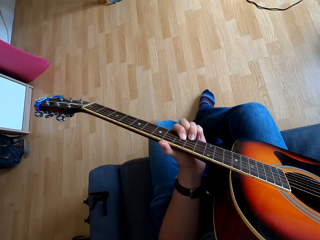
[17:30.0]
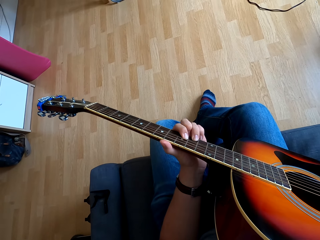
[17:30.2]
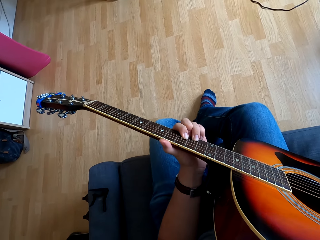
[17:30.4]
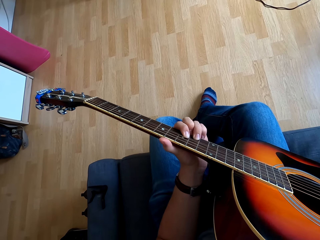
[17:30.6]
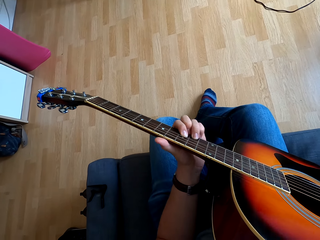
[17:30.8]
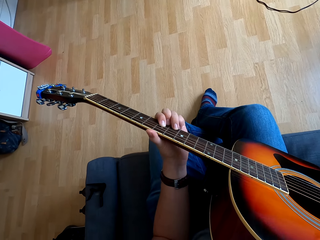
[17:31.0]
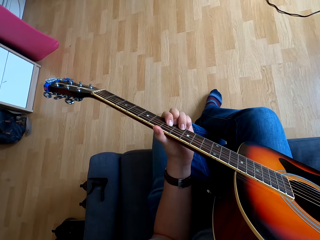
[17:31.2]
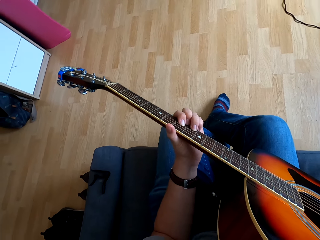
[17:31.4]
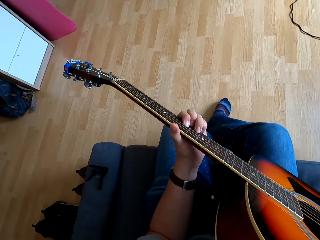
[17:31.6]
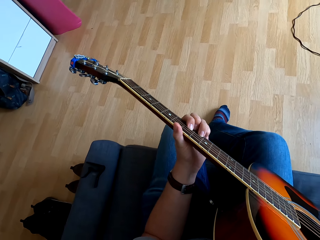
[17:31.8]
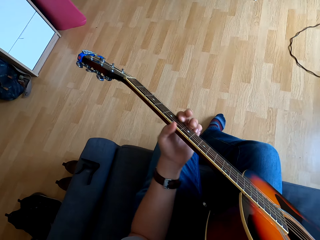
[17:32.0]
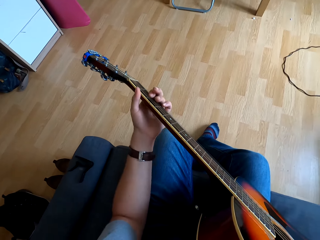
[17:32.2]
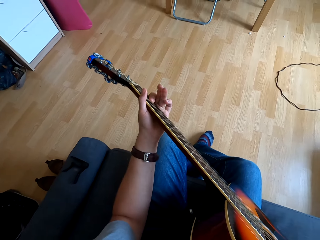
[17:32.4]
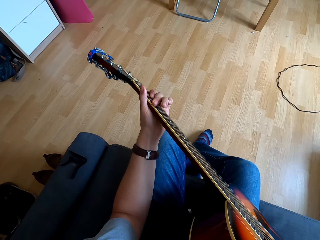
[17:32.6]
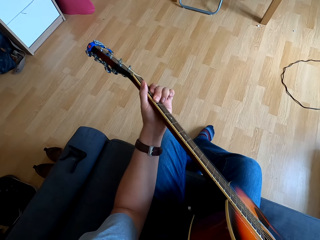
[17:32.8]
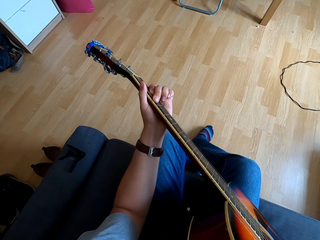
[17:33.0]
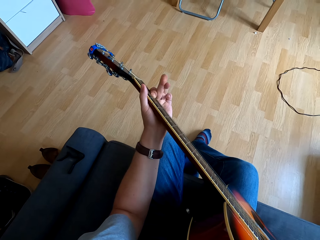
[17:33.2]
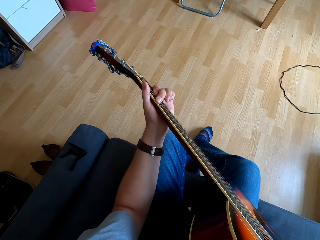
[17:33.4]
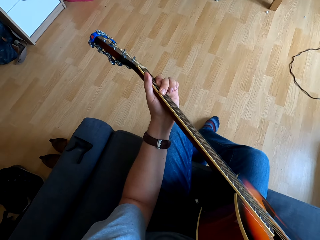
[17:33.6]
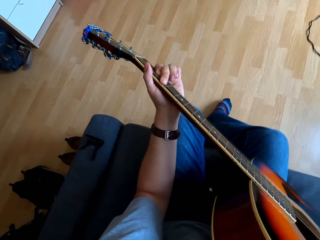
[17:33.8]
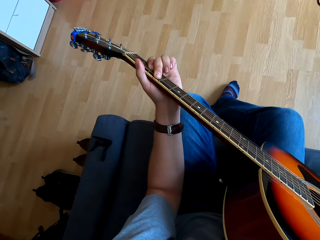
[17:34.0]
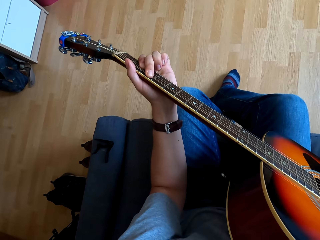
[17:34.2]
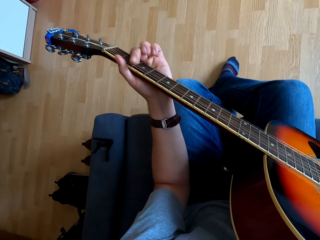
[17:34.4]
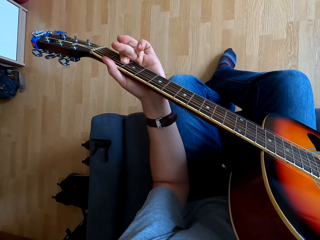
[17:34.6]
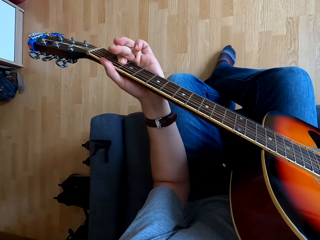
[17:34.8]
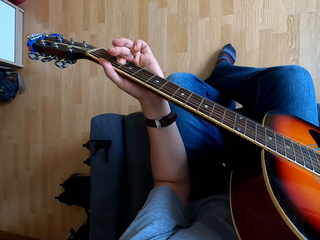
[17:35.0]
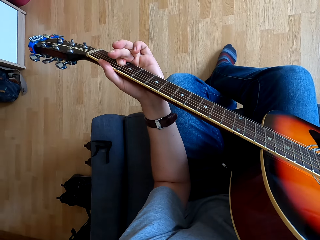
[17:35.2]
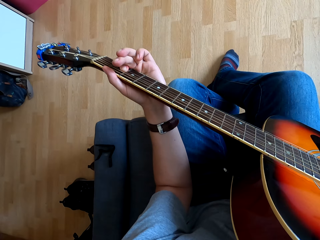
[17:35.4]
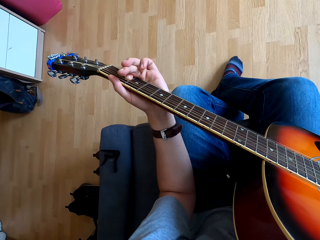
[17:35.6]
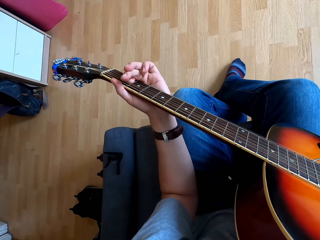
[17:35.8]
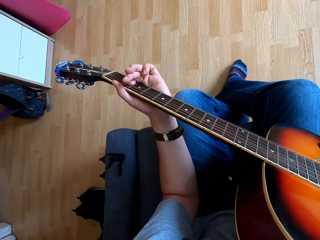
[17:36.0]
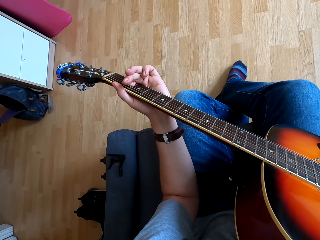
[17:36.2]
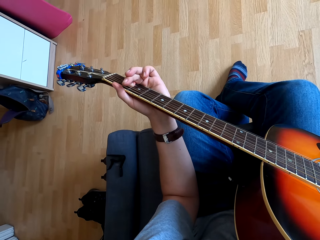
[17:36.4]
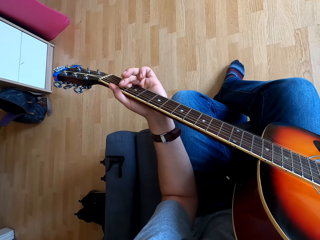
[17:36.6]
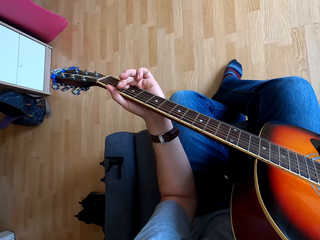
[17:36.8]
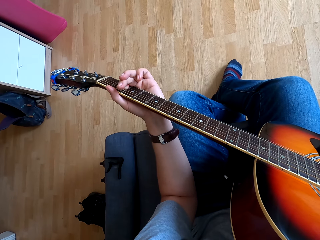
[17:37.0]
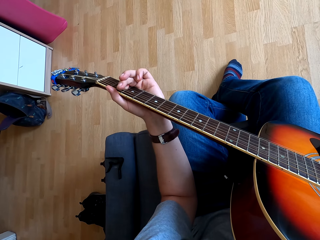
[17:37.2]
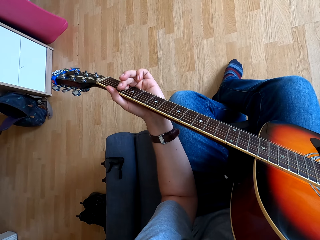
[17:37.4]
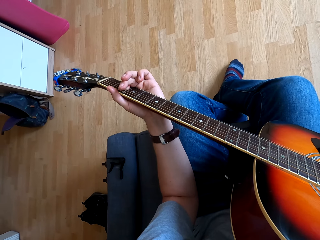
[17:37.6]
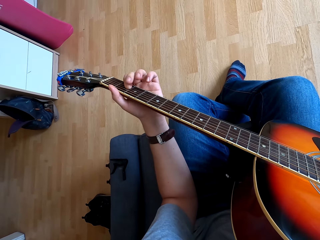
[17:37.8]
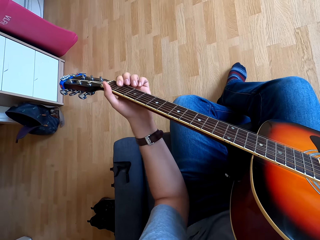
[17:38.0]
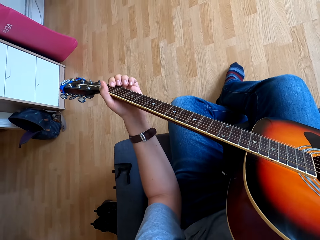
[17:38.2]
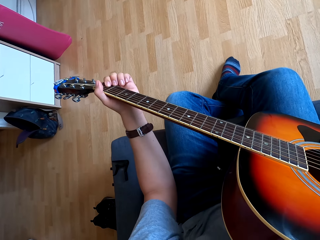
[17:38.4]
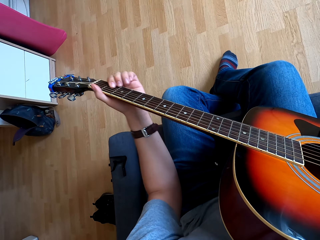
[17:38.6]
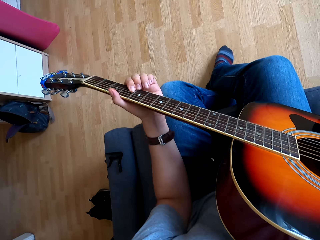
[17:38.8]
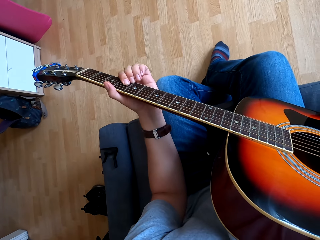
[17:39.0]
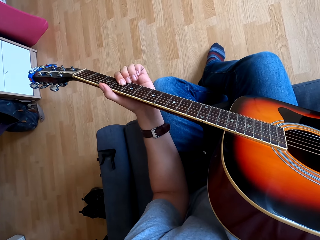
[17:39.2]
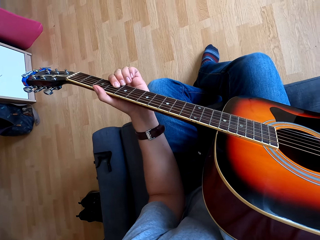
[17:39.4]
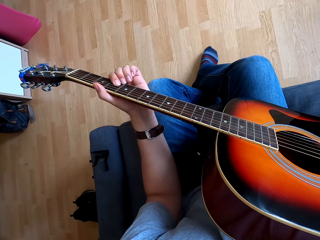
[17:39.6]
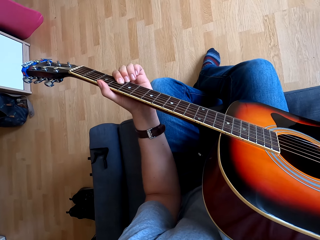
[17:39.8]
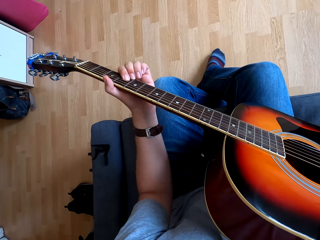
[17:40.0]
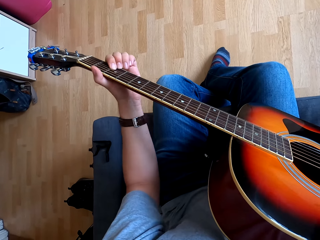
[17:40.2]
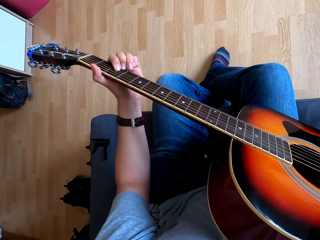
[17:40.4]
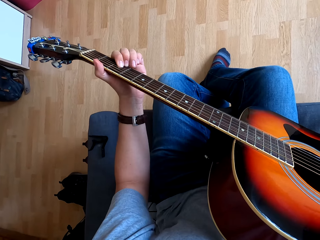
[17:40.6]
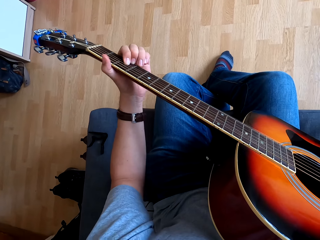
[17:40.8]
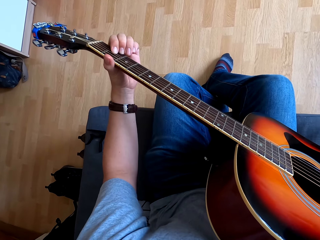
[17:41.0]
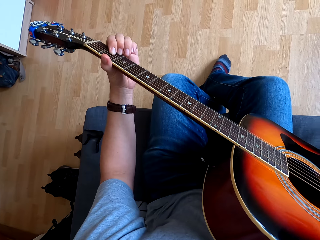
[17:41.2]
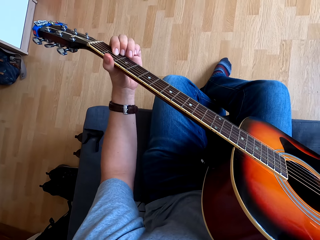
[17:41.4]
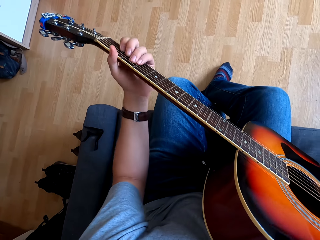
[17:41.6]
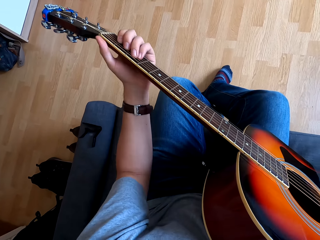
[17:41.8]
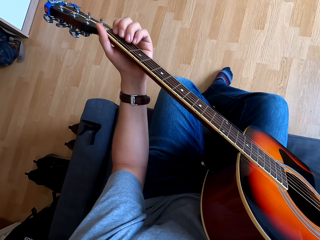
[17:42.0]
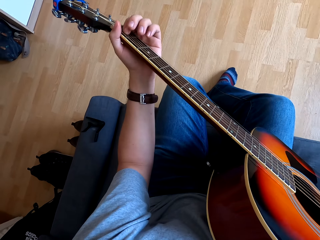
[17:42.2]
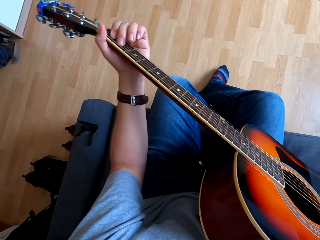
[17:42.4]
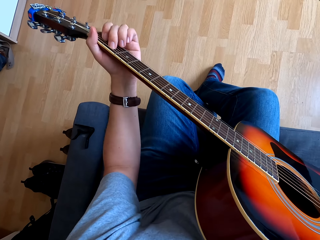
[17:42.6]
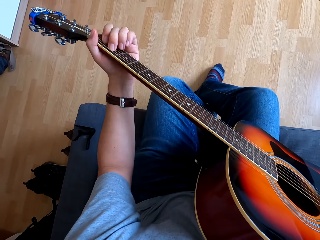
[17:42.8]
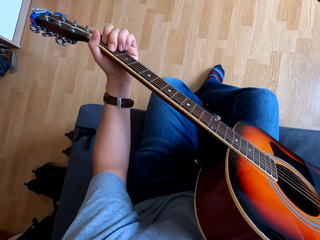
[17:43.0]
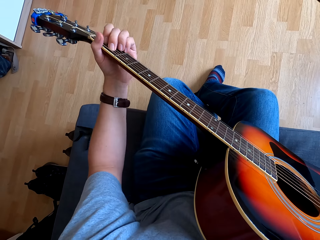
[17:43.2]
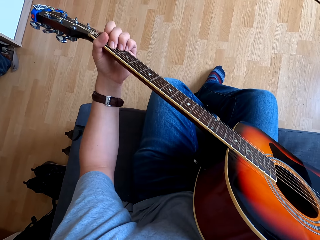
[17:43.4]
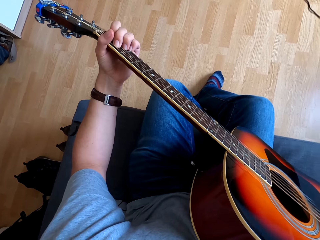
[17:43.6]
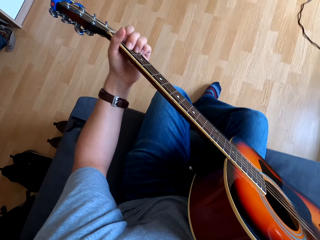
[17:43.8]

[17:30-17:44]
The camera wearer moves his left hand on the guitar. He moves his left hand on the guitar repeatedly.

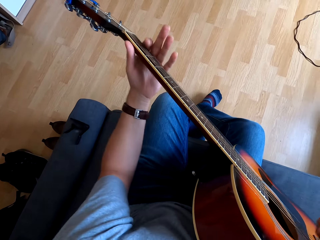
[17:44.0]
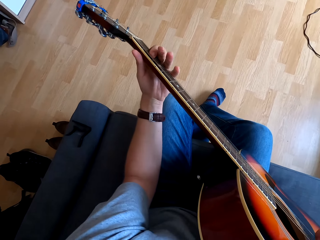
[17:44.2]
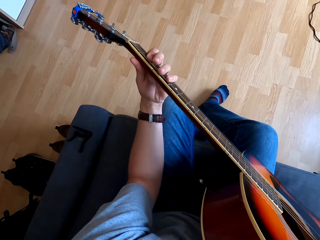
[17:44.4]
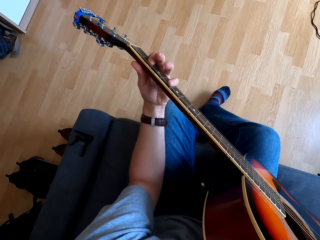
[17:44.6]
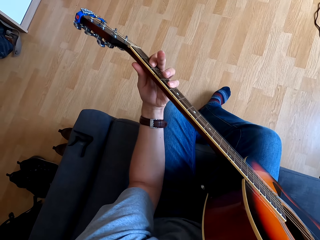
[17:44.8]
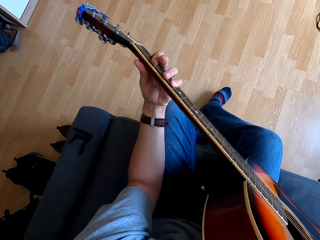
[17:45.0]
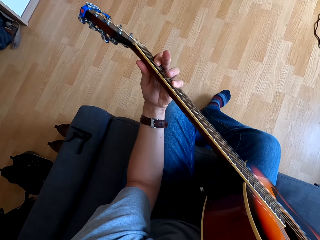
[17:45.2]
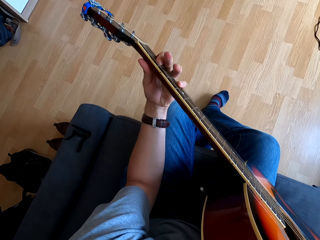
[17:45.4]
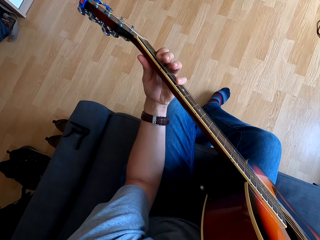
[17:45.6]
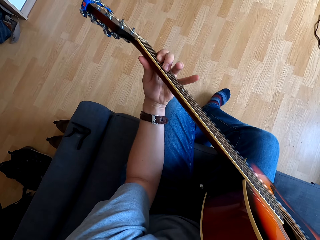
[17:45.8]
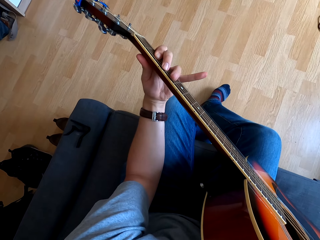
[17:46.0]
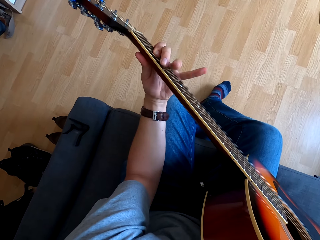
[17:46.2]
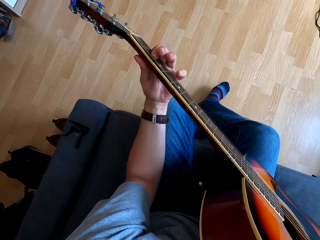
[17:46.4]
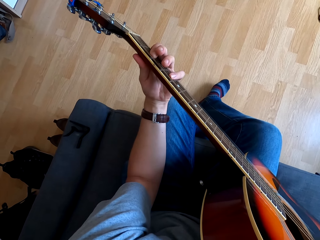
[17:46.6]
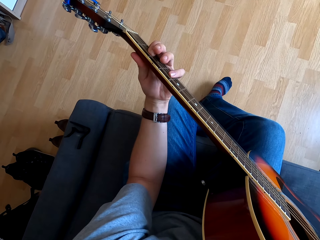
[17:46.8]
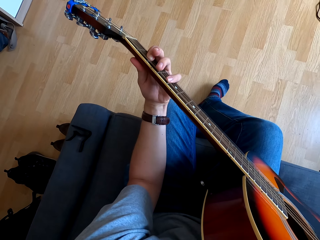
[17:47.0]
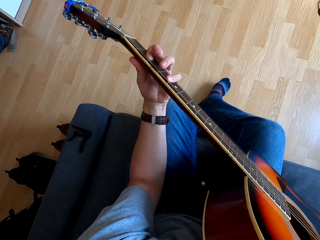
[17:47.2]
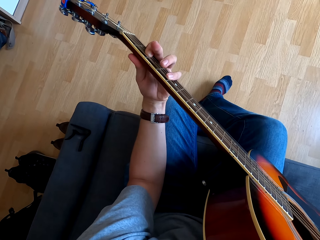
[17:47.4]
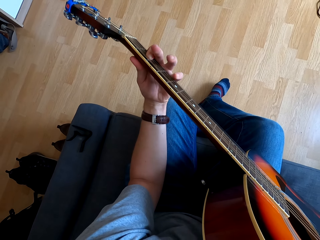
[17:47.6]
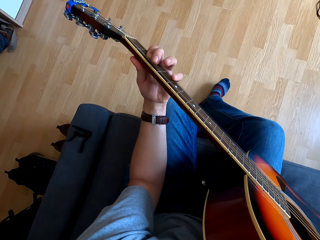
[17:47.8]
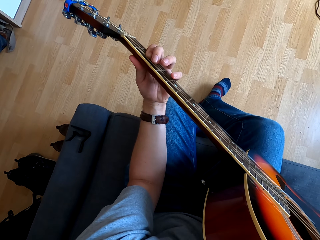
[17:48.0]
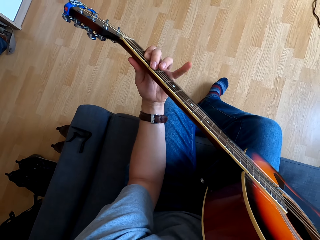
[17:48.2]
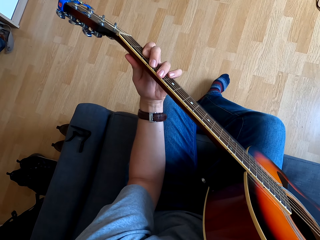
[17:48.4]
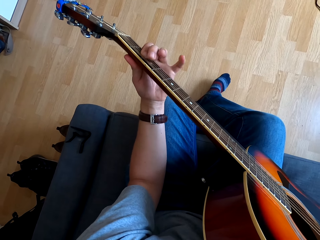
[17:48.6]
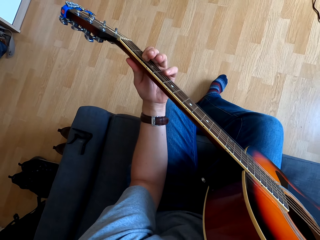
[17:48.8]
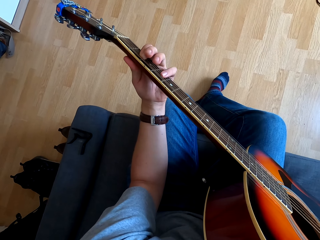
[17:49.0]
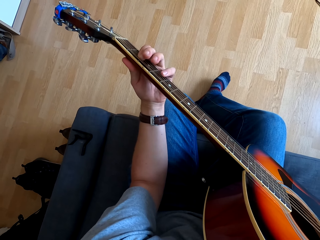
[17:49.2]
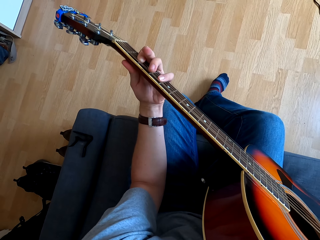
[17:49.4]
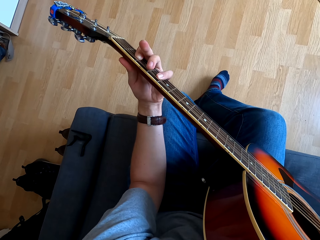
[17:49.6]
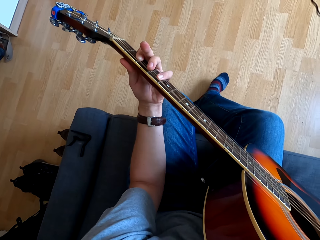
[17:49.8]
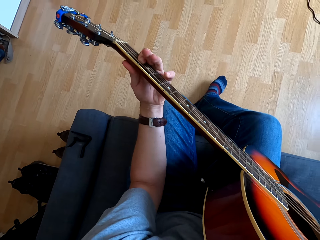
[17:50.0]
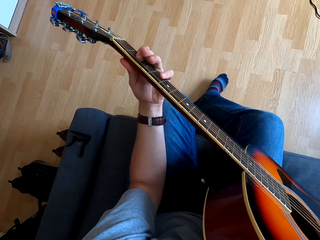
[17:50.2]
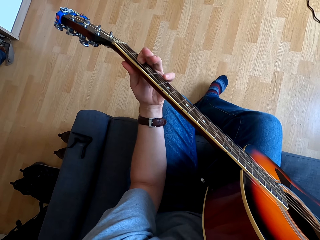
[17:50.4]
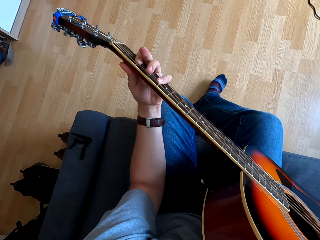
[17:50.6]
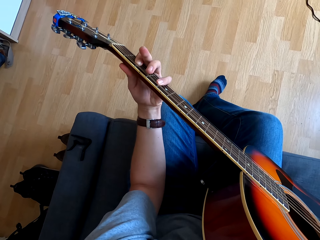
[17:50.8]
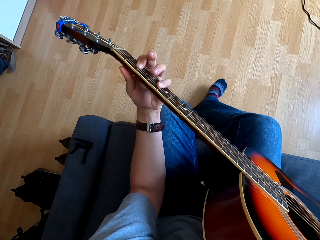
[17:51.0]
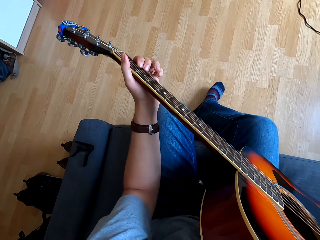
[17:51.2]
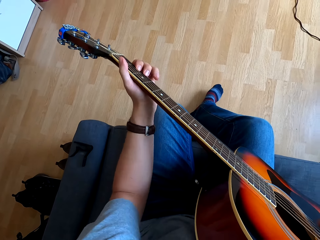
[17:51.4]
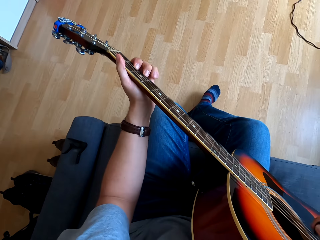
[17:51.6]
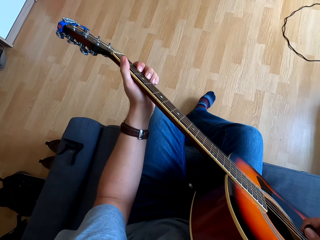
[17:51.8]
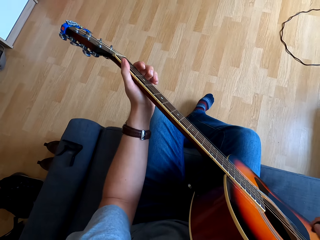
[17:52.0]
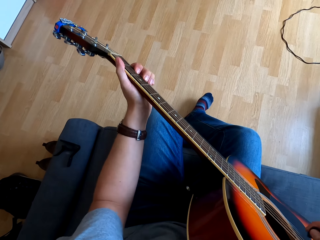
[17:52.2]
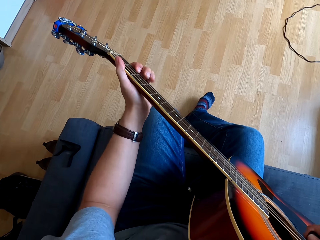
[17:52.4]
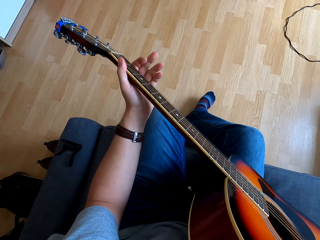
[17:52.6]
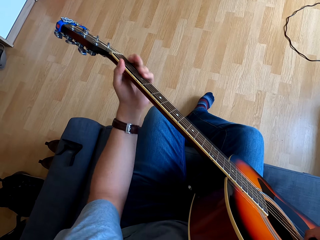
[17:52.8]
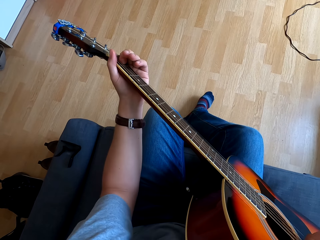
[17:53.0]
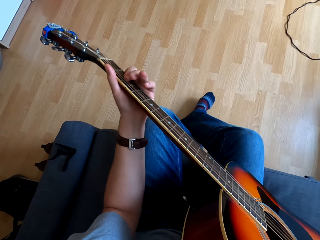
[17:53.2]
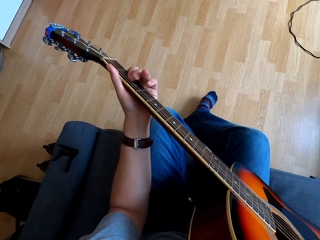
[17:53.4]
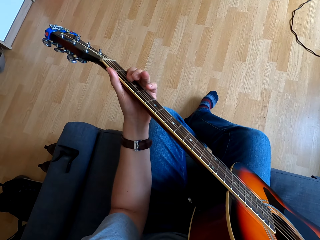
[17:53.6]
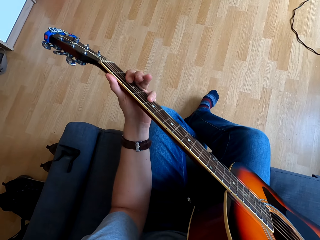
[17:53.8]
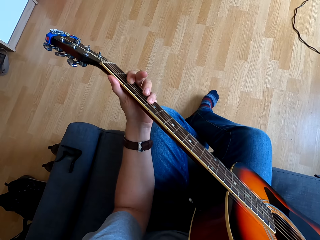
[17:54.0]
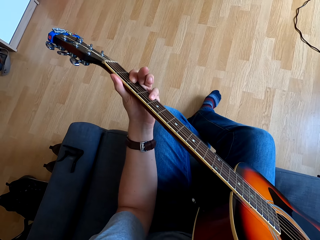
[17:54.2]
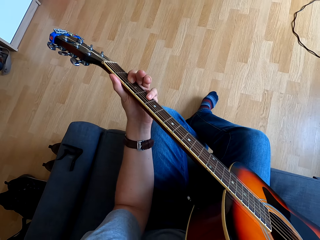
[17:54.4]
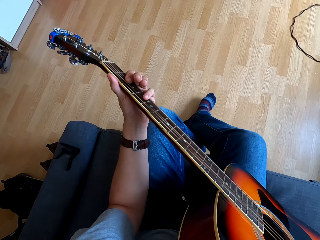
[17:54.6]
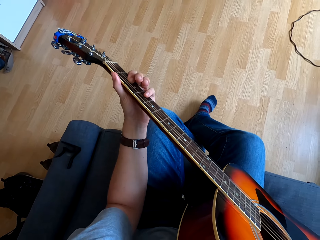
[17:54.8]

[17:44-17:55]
The camera wearer moves his left hand on the guitar. He moves his left hand on the guitar repeatedly.
